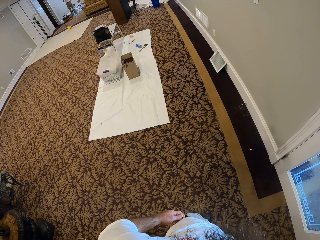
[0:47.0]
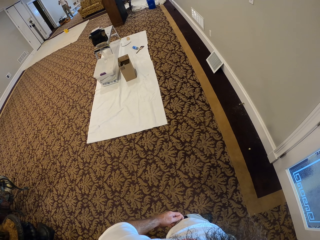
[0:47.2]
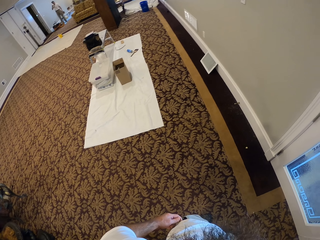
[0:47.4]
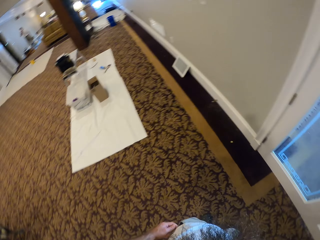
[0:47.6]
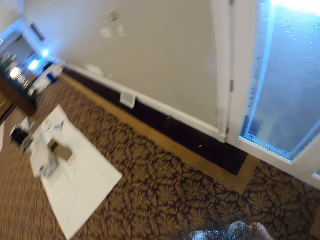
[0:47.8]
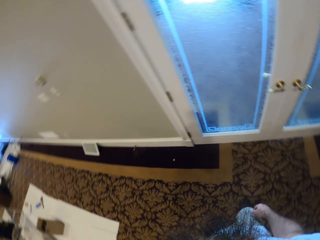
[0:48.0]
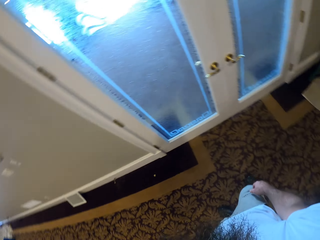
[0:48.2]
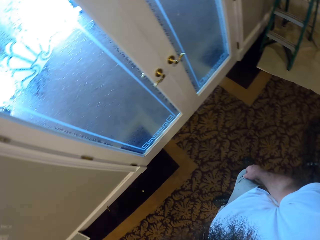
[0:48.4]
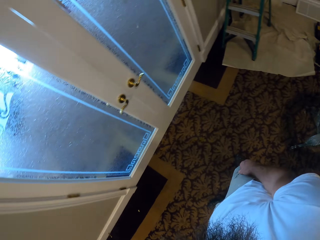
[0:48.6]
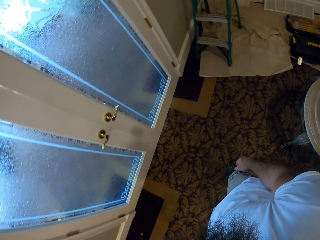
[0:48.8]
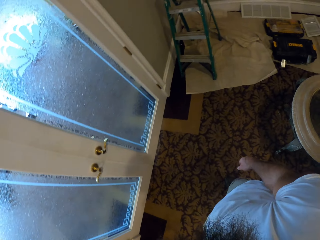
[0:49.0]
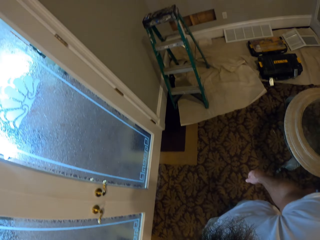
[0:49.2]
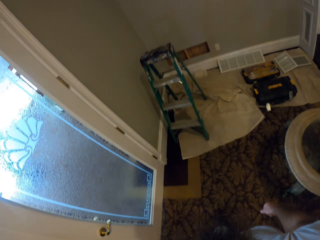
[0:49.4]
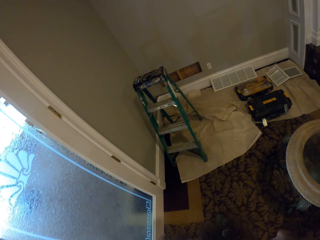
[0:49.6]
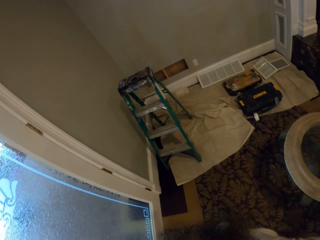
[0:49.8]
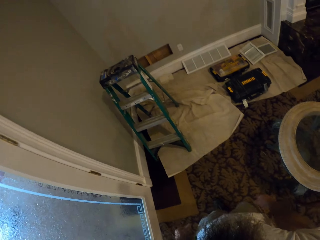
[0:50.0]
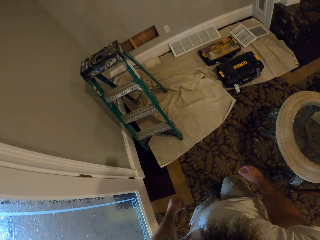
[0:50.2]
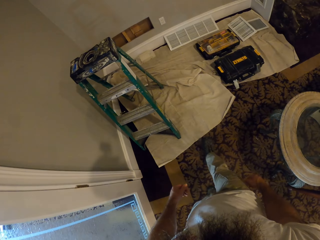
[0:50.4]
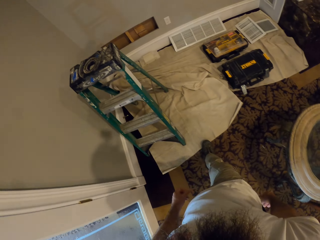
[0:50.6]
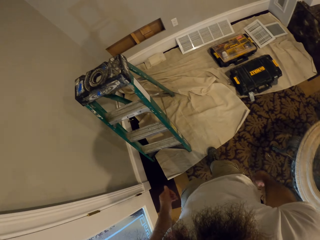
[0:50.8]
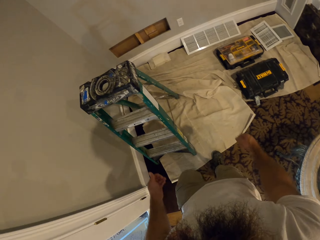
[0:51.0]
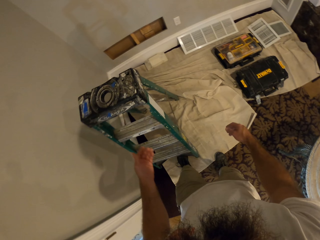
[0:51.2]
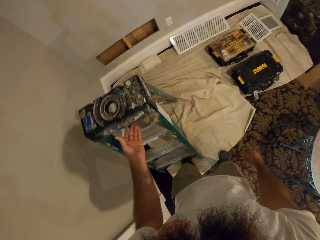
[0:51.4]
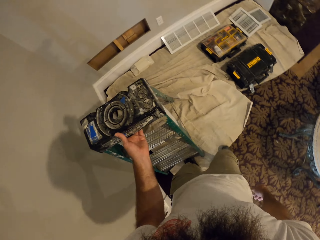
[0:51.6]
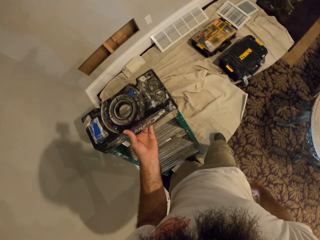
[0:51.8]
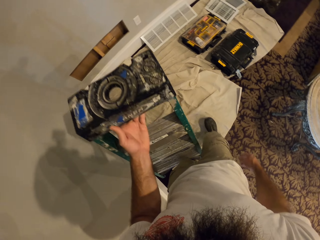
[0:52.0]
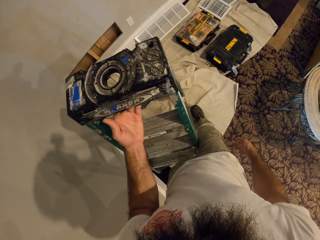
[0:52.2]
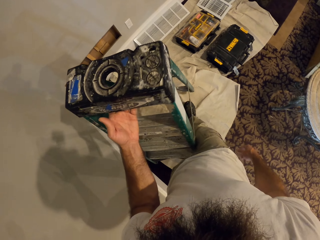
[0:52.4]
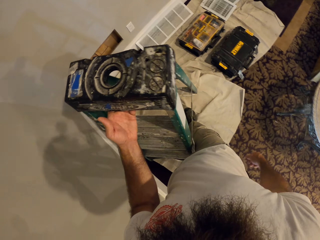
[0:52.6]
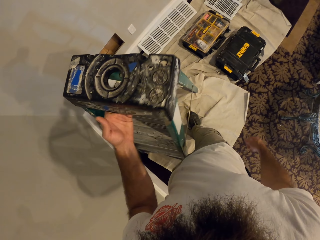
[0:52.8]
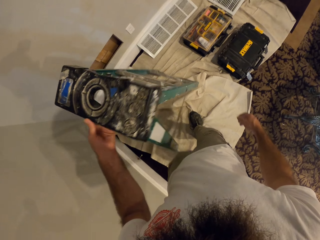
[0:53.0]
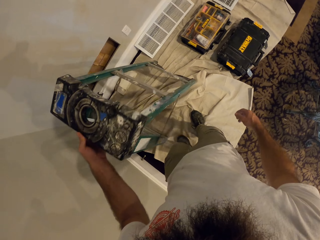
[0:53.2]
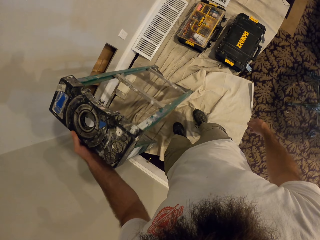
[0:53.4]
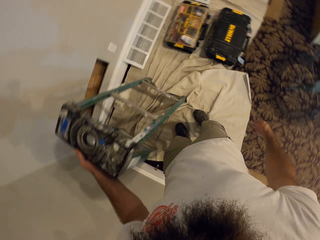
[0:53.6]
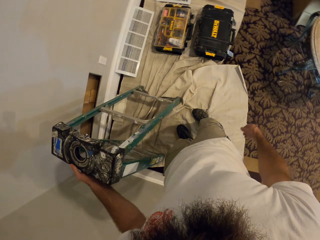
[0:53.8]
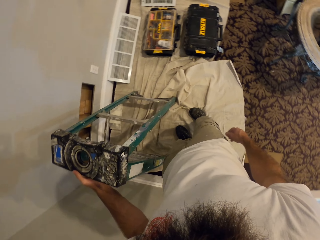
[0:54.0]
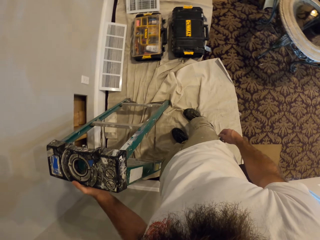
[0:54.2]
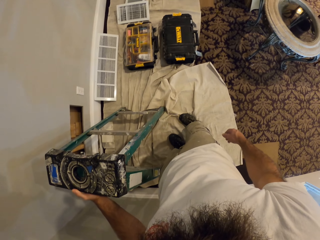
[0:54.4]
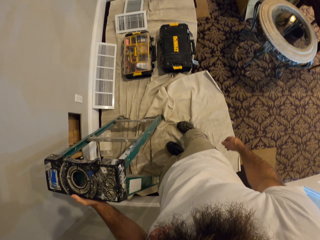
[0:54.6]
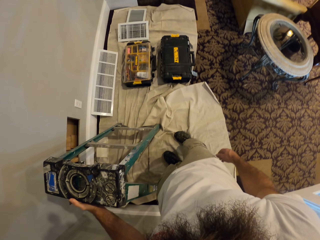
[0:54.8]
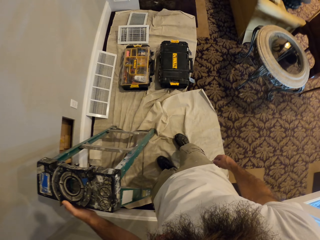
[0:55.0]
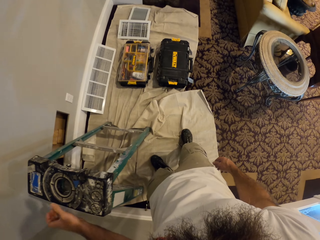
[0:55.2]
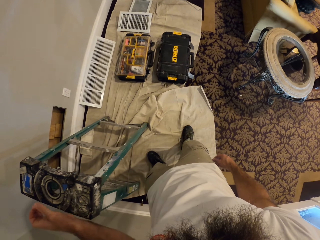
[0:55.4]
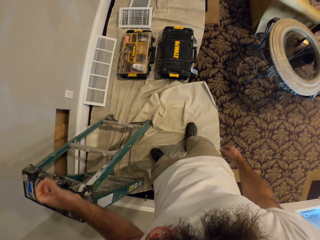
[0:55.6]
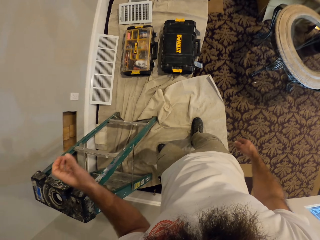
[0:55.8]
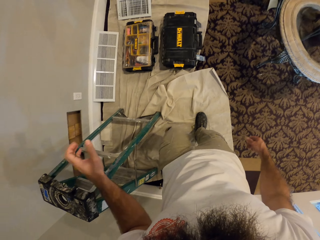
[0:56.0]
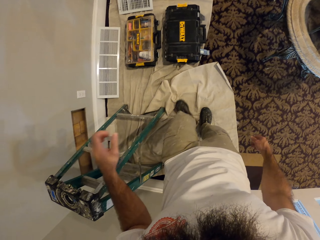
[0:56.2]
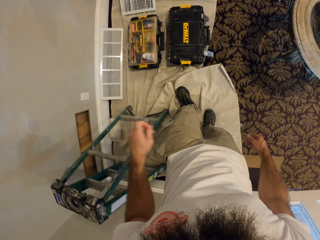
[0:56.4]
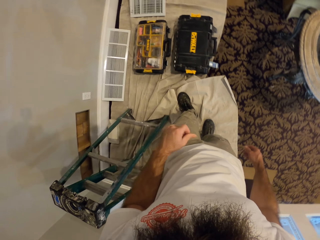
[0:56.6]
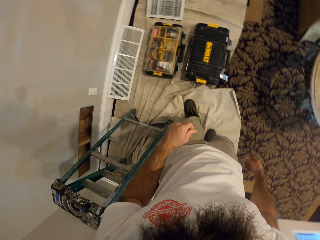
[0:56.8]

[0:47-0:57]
The camera wearer walks in the room. He lifts the ladder from the floor with his left hand. He moves the ladder in the room. He drops the ladder on the floor with his left hand.

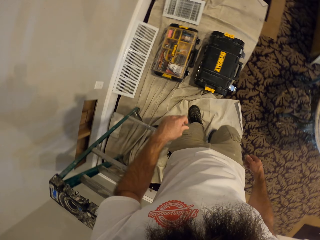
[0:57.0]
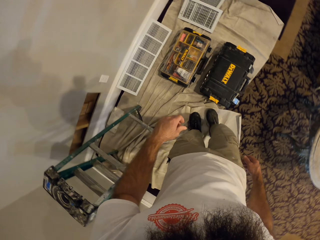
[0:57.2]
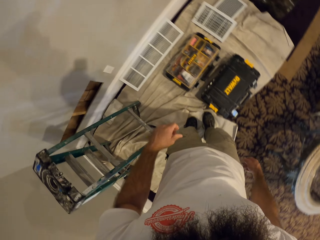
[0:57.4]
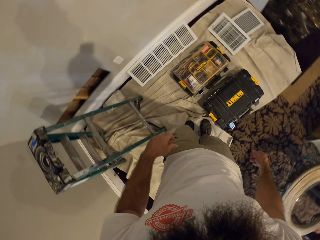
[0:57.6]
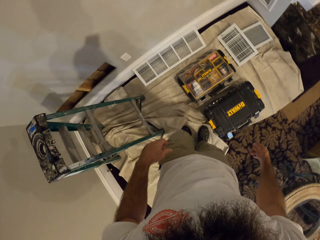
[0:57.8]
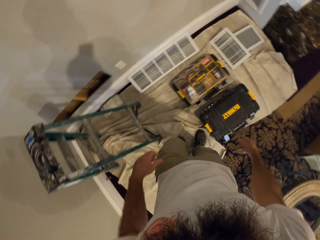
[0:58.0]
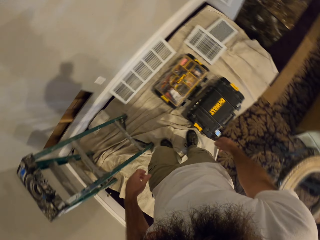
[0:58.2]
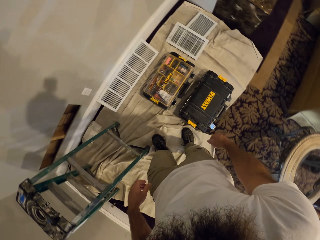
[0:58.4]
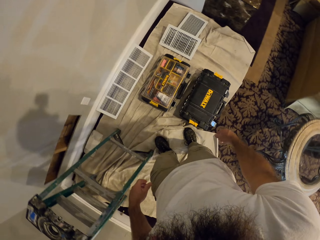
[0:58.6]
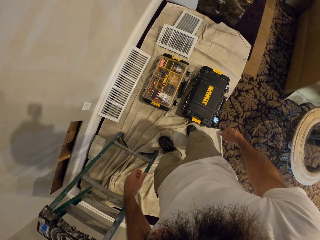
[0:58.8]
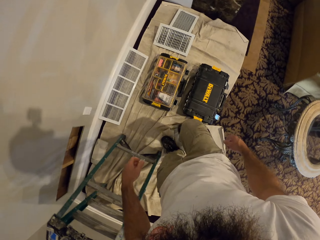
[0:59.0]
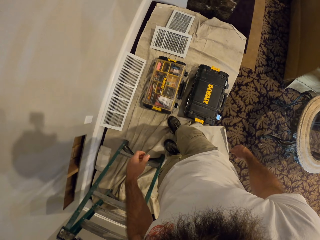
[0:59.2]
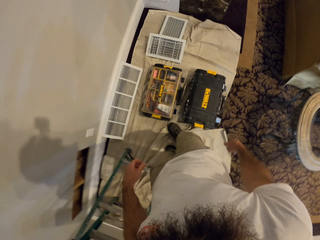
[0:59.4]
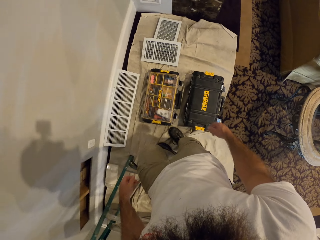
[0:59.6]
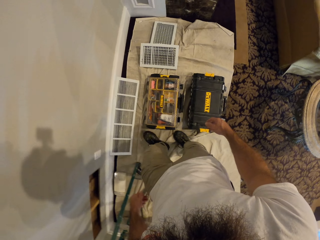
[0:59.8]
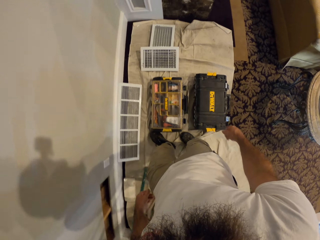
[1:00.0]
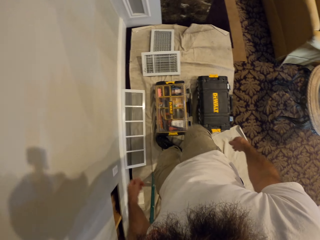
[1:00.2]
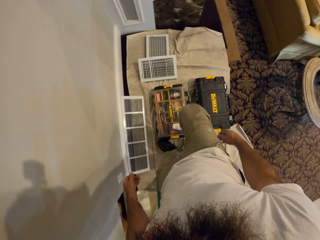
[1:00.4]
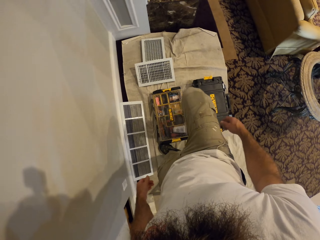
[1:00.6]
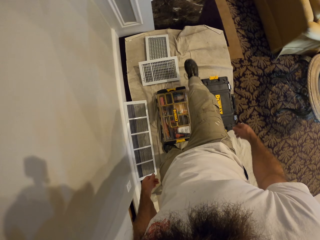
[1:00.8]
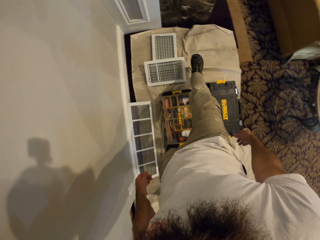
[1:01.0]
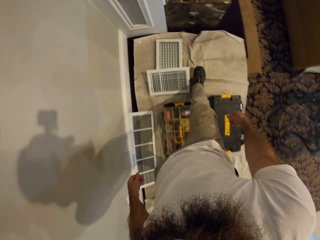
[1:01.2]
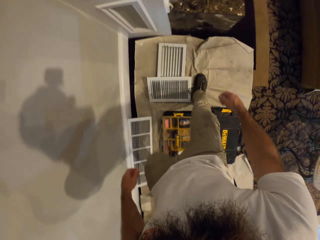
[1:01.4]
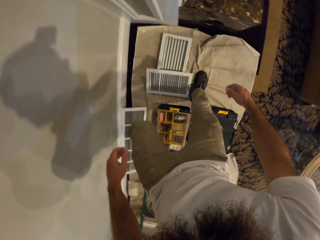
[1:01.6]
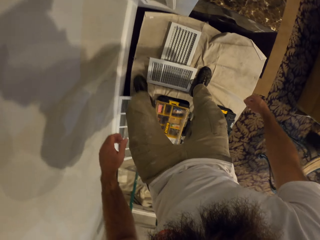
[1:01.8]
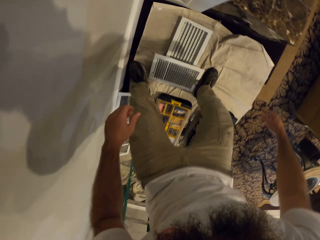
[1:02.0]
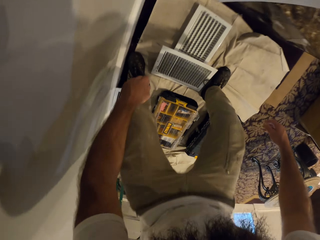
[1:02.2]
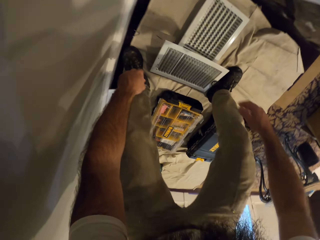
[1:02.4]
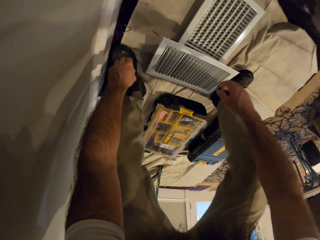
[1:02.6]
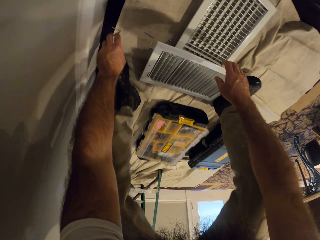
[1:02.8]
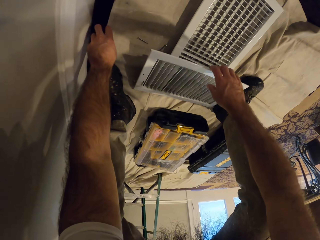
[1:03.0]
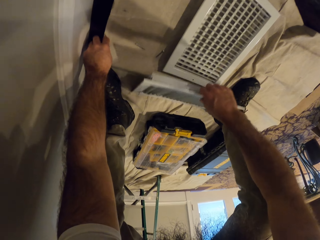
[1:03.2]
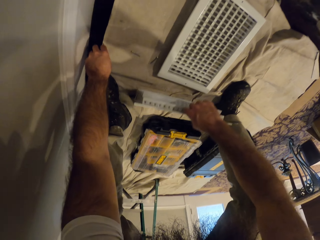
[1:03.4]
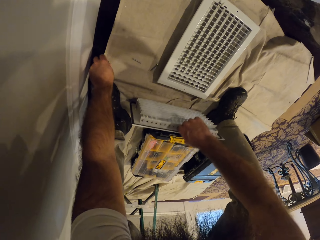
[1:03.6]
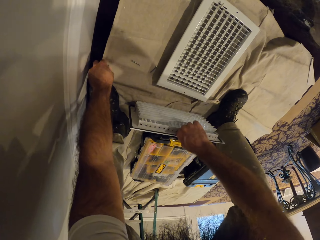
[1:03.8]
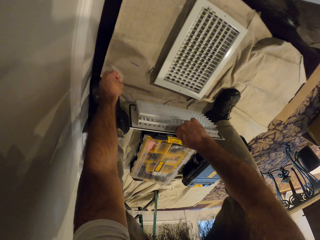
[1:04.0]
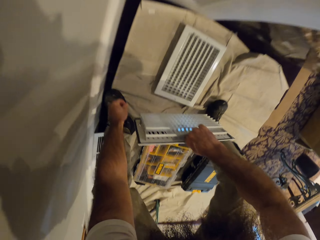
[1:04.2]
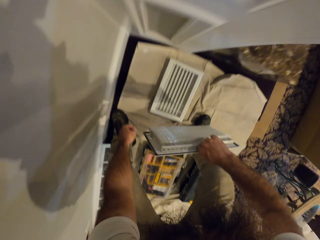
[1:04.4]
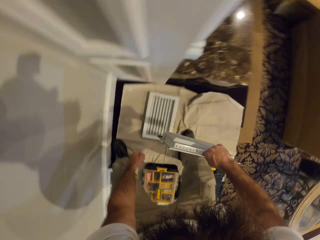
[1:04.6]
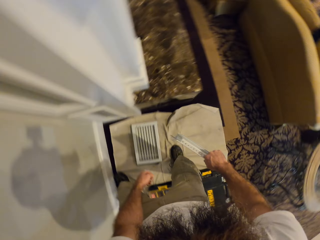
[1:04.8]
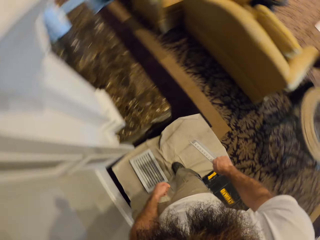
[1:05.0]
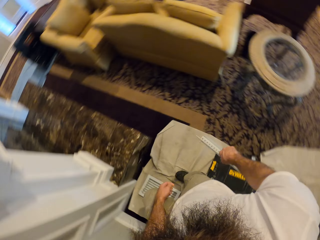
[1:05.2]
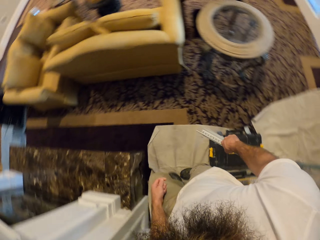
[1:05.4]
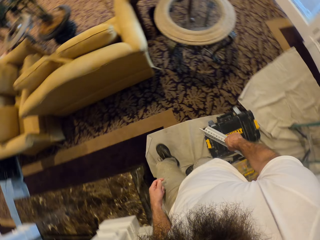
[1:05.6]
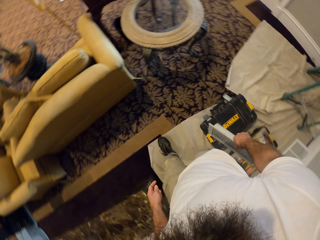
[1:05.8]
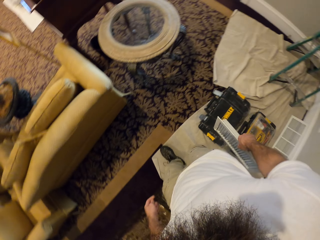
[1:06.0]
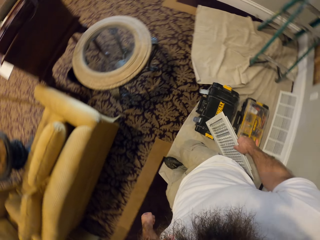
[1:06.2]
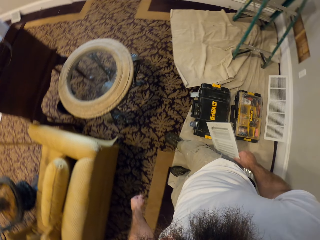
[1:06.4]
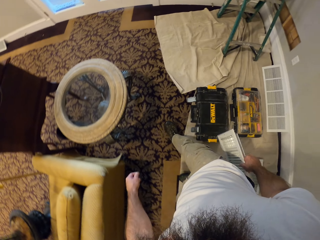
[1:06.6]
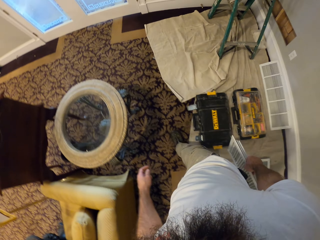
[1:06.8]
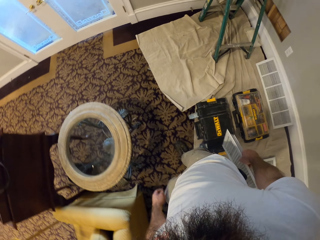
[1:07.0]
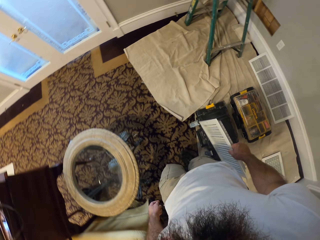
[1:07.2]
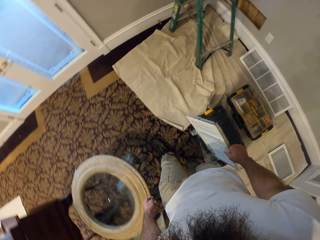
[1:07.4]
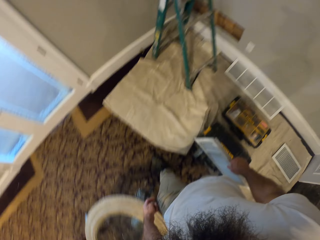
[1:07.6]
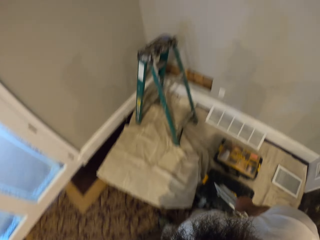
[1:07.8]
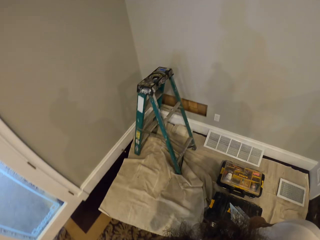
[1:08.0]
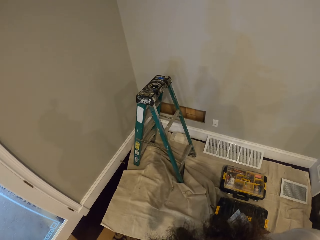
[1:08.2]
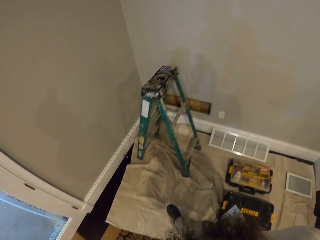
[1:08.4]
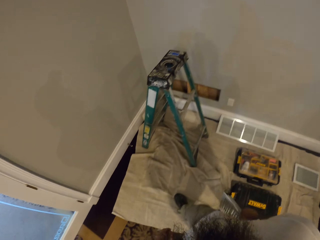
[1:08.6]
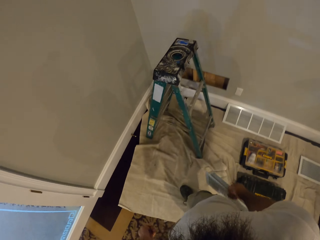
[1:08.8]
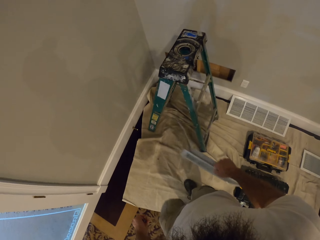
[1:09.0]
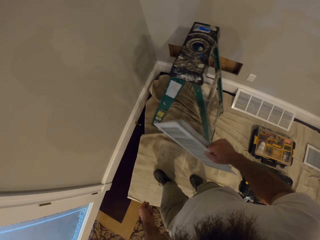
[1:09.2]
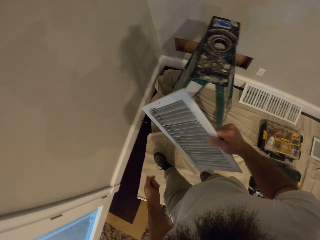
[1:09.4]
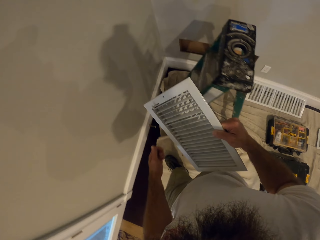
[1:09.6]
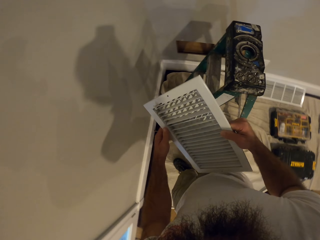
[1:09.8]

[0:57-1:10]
The camera wearer moves in the room. He picks up a vent cover from the floor with his right hand. He picks up some screws from the floor with his left hand. He walks in the room.
